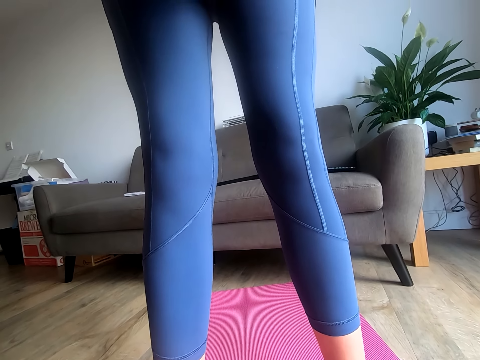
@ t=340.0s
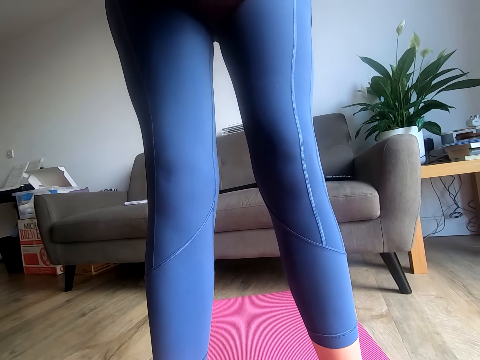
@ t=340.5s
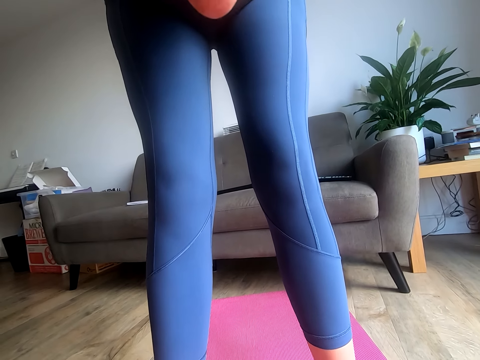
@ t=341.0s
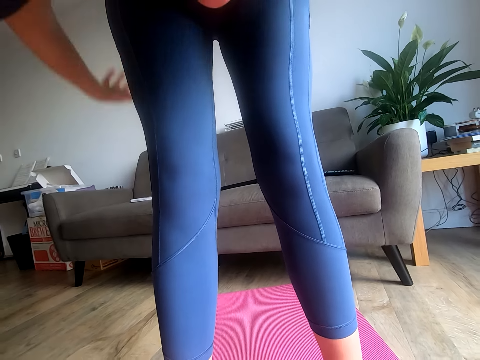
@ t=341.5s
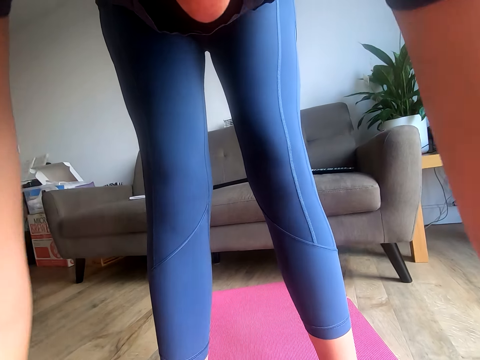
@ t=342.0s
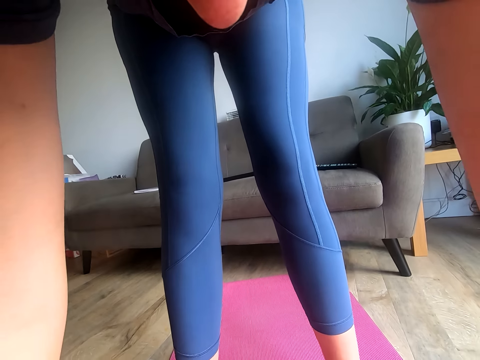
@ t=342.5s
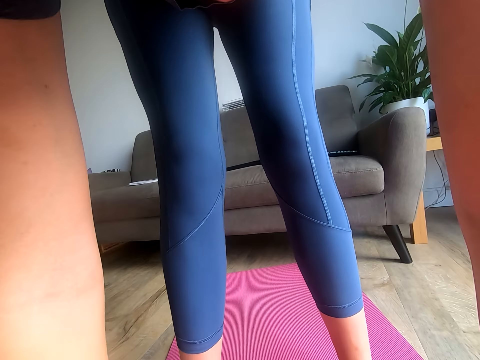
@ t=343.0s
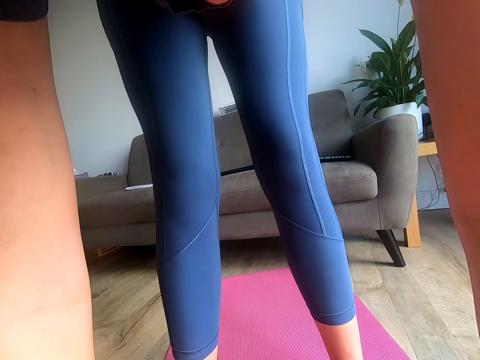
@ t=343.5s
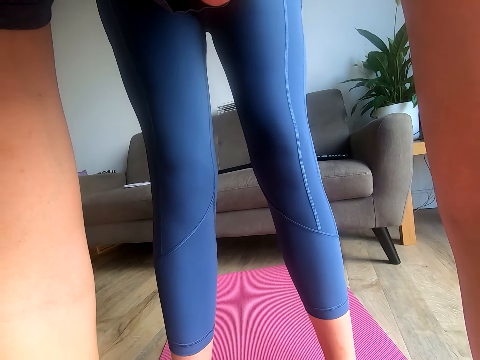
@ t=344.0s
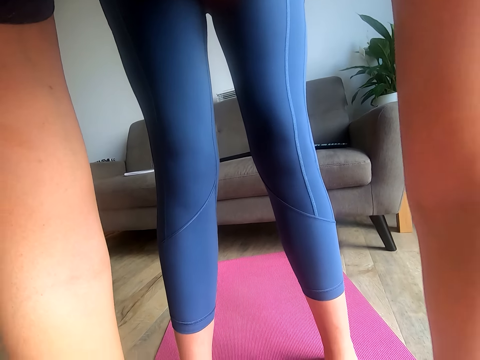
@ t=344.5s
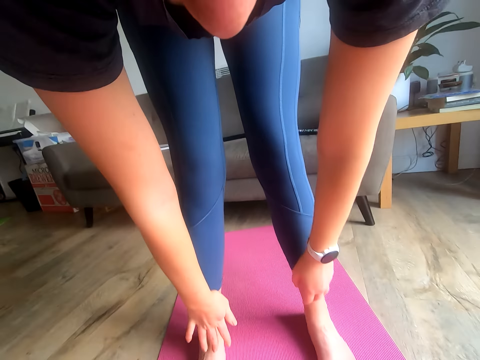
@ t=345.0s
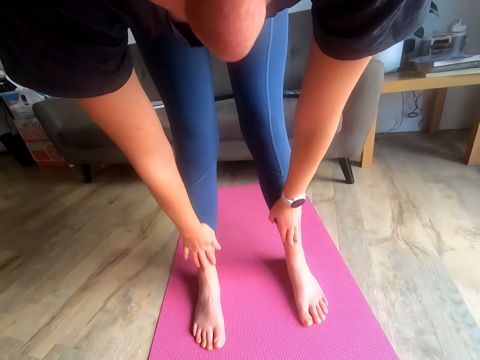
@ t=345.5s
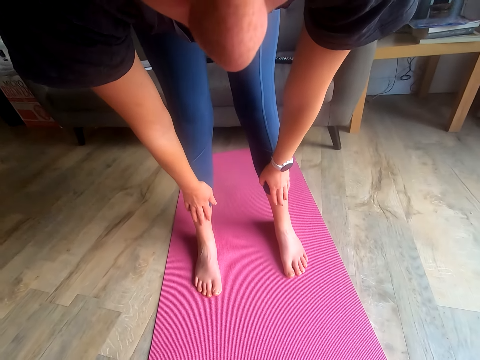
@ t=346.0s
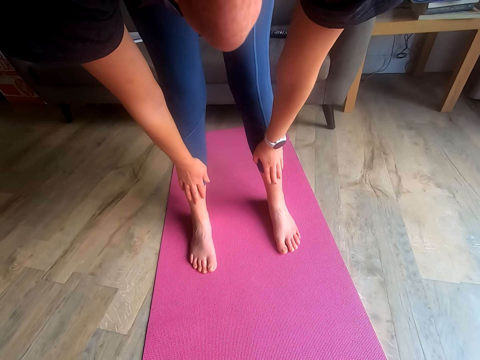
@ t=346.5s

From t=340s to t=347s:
The camera wearer stretches her hand.

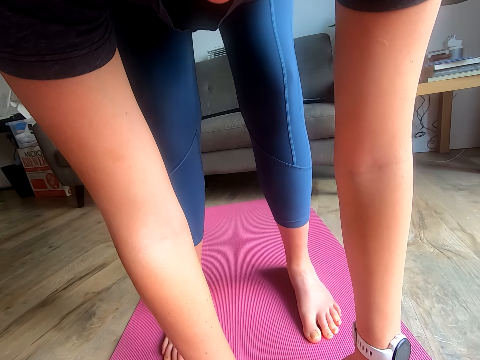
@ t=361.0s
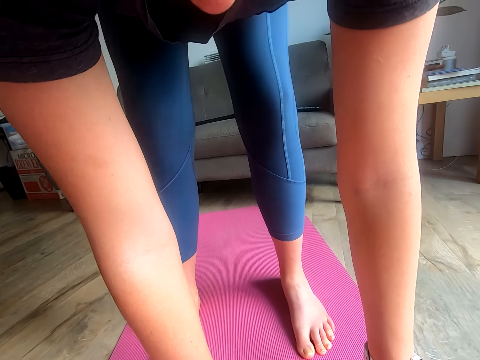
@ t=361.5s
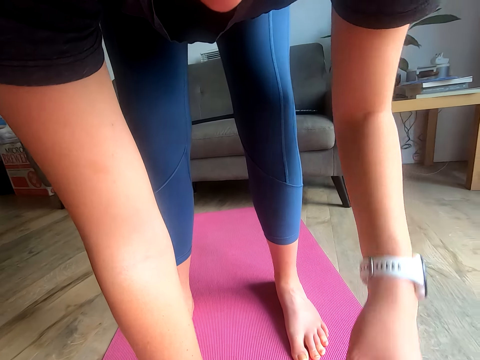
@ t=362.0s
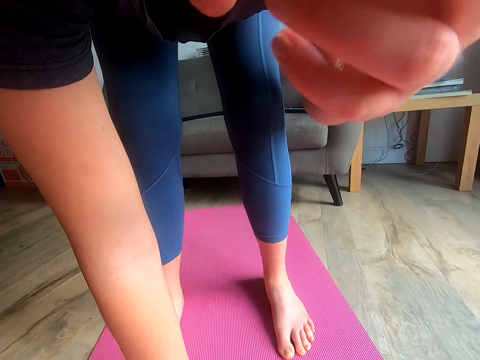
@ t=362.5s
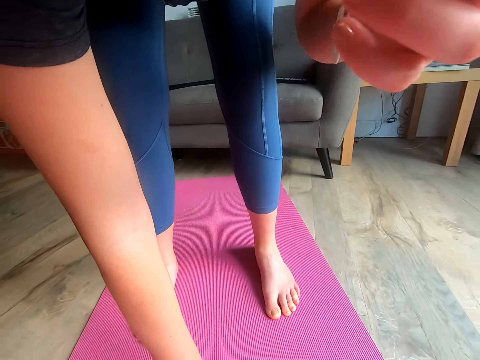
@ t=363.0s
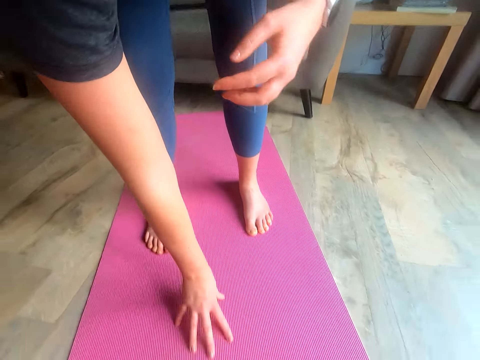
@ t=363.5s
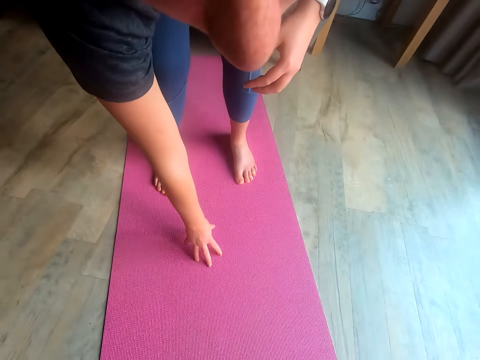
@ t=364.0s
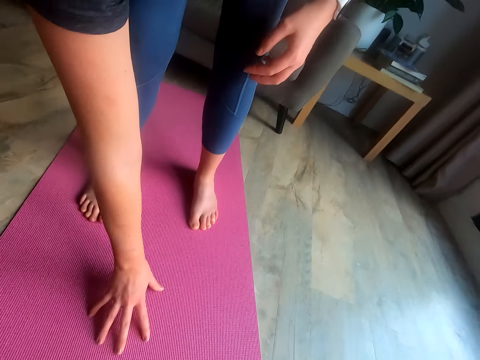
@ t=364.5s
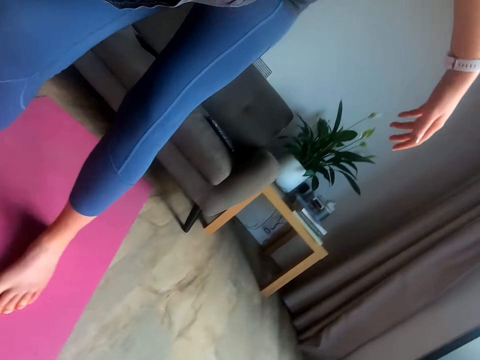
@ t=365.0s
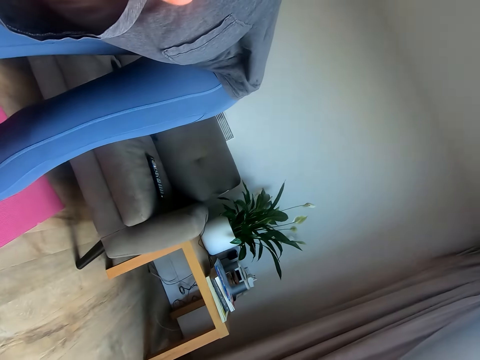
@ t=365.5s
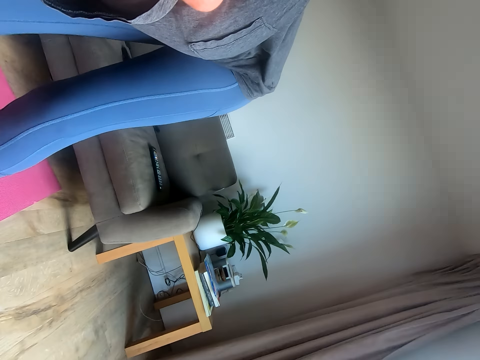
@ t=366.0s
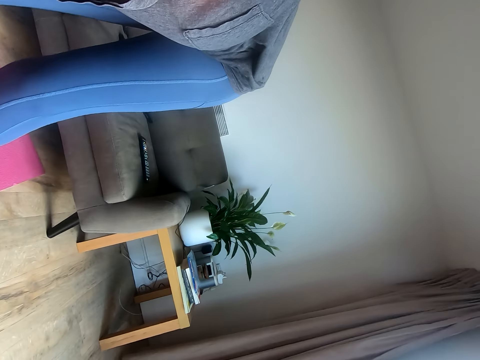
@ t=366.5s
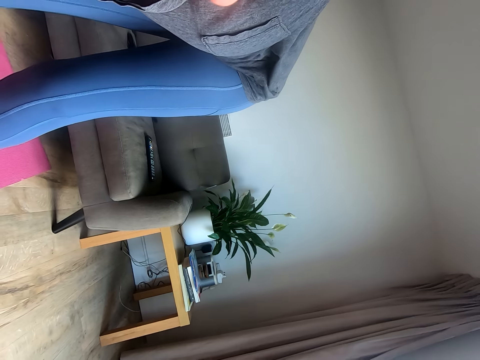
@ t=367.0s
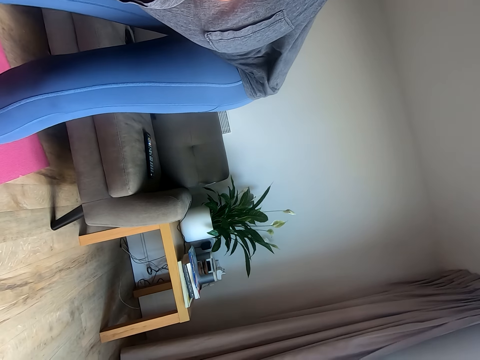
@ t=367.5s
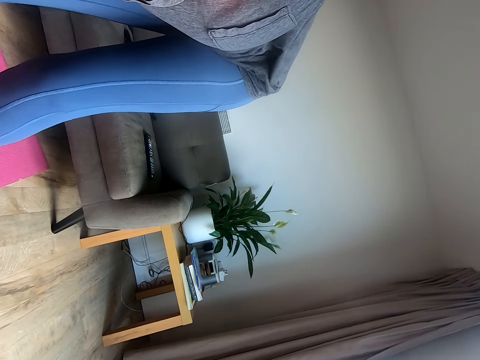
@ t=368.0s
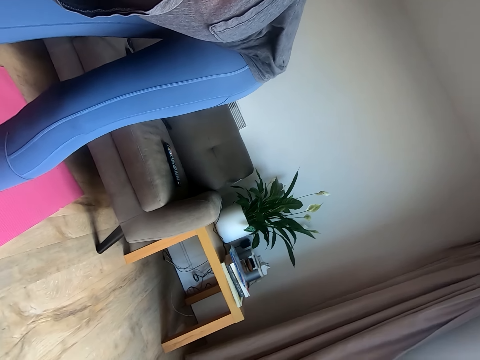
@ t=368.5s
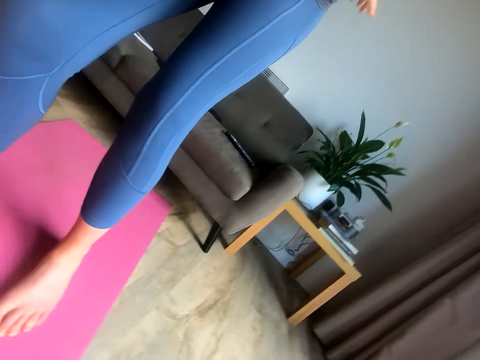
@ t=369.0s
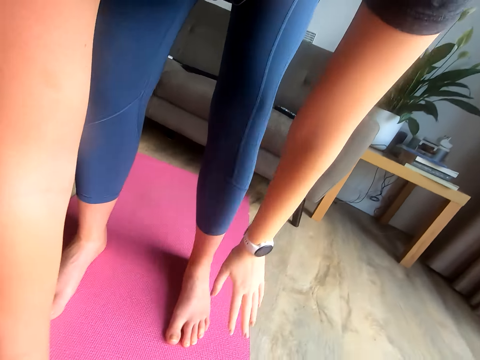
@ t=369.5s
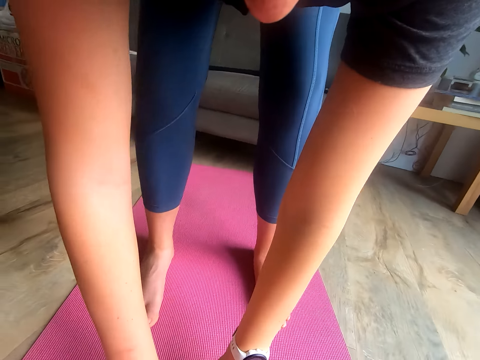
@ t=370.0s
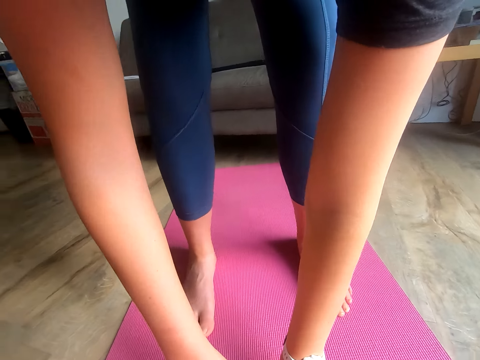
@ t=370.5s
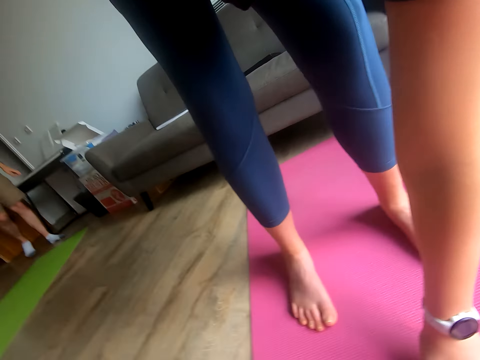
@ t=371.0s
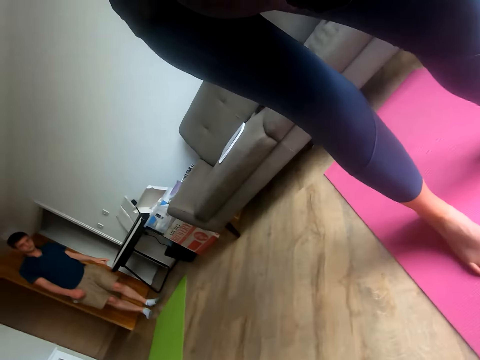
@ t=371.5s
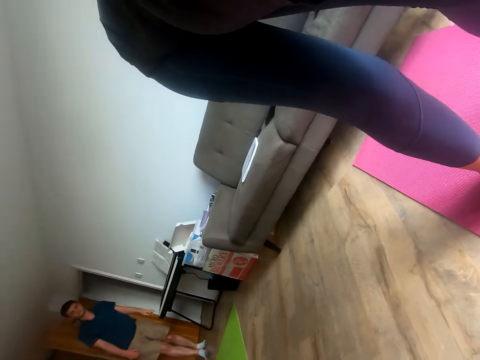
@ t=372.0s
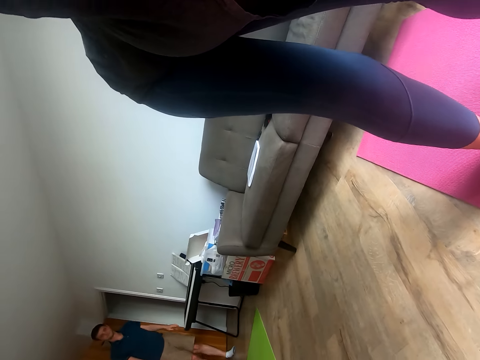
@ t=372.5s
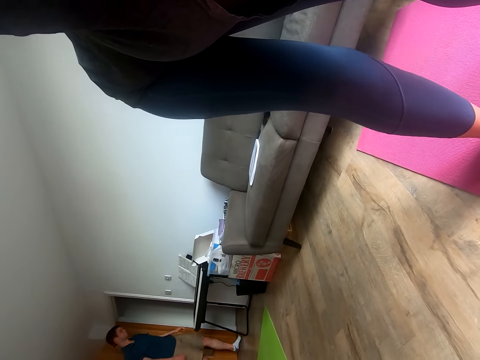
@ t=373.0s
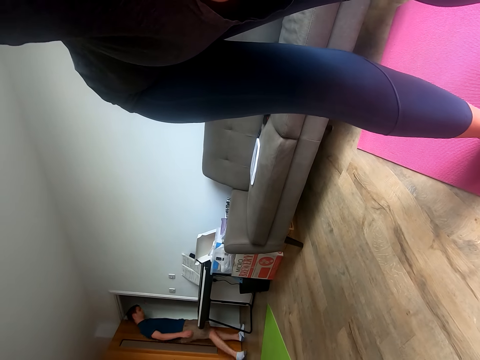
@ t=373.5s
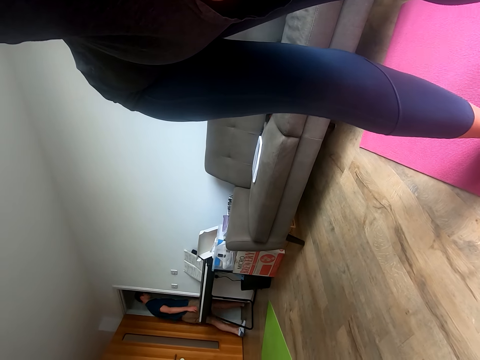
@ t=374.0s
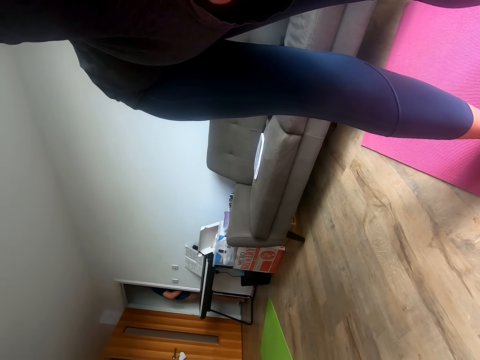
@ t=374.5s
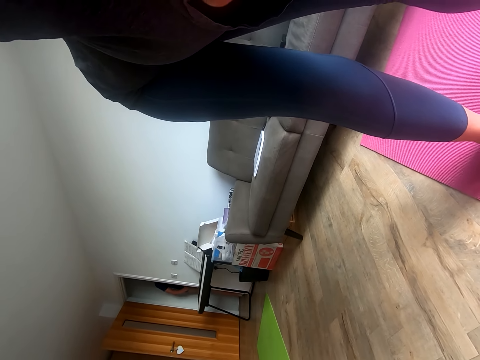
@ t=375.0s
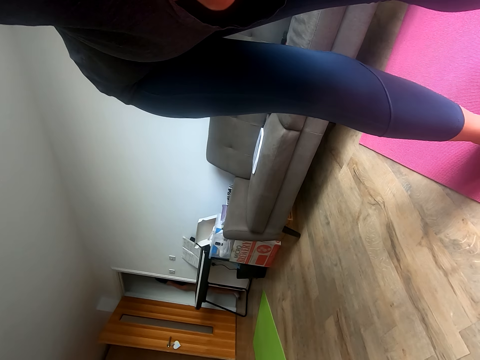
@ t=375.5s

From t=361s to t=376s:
The camera wearer raises her hand. She stretches her hand. She raises her hand.

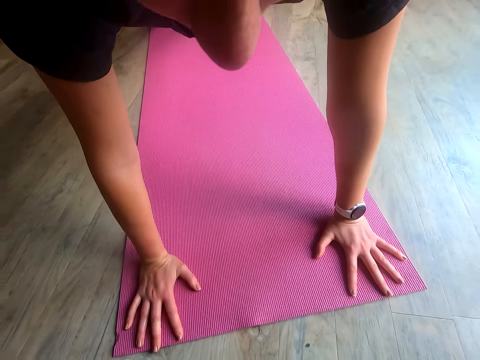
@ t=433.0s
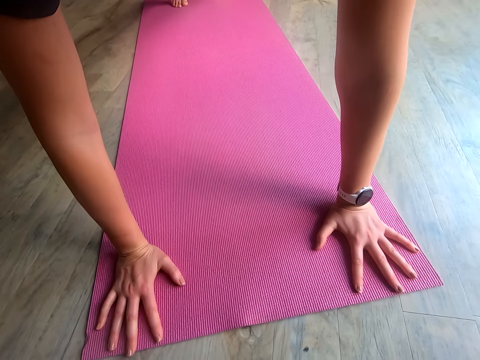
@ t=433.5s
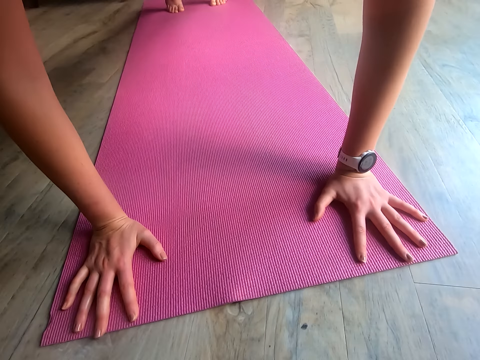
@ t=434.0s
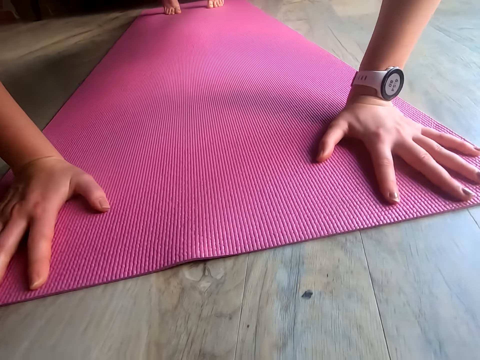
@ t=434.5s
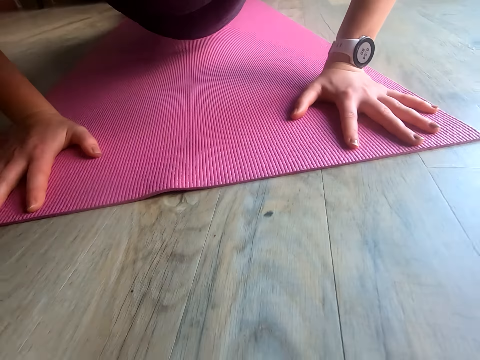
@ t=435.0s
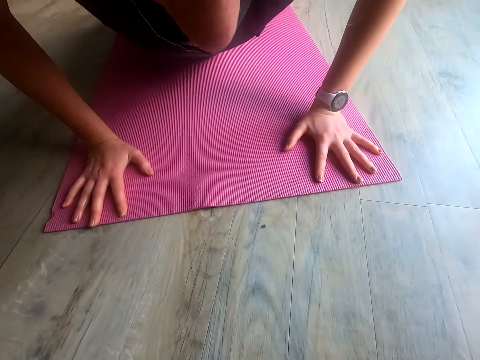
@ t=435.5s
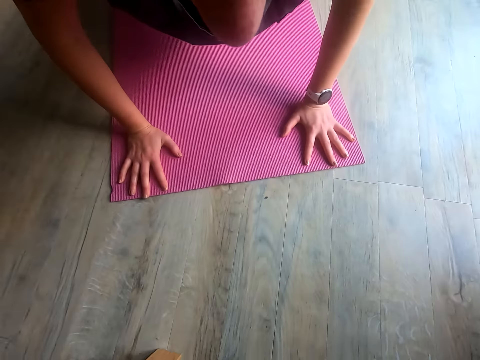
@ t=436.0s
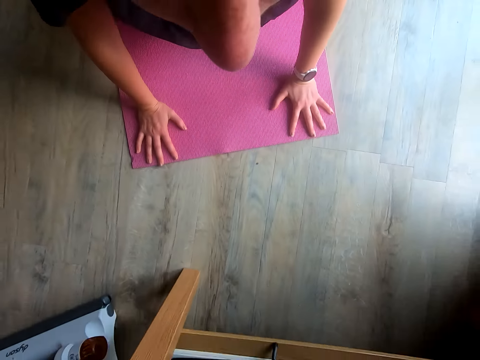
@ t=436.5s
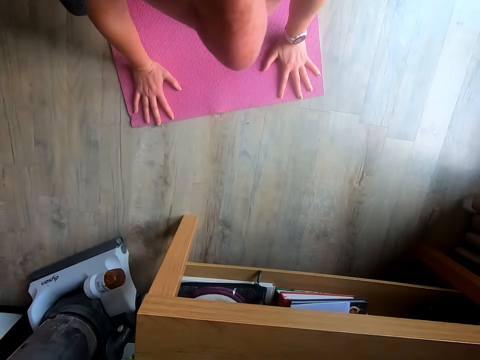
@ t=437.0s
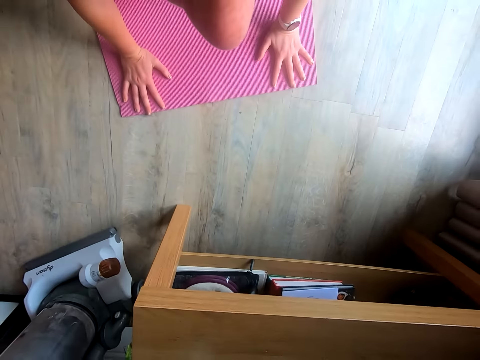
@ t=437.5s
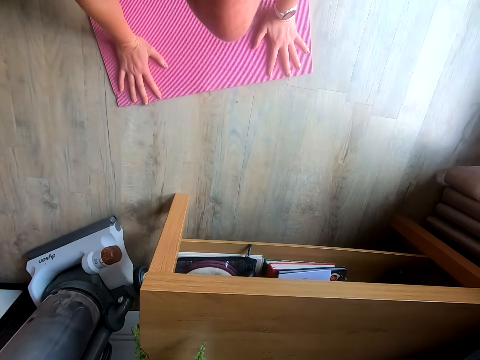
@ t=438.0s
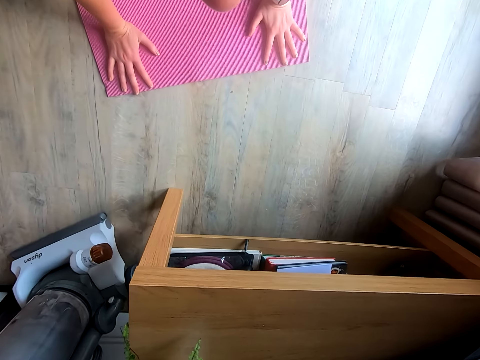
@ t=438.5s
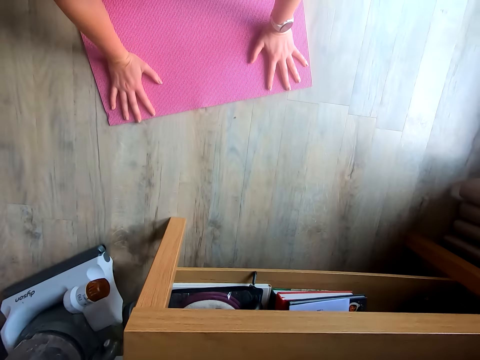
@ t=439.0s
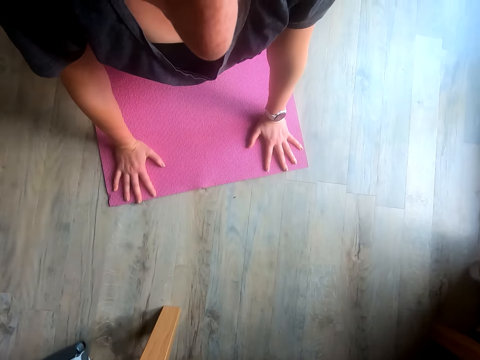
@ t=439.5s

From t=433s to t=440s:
The camera wearer does pushups.
